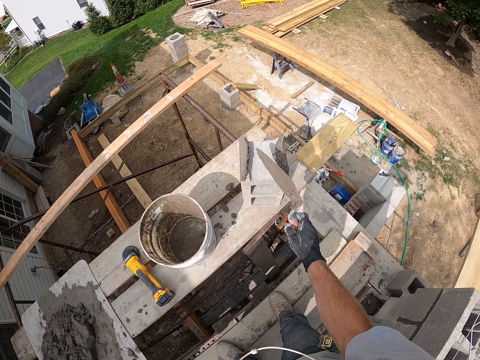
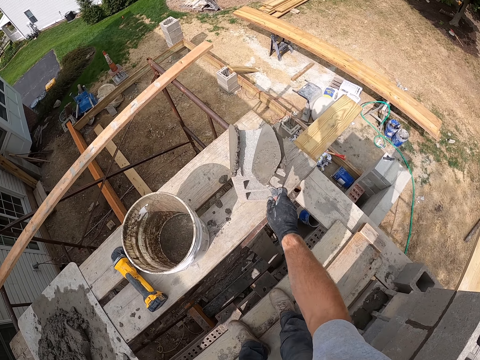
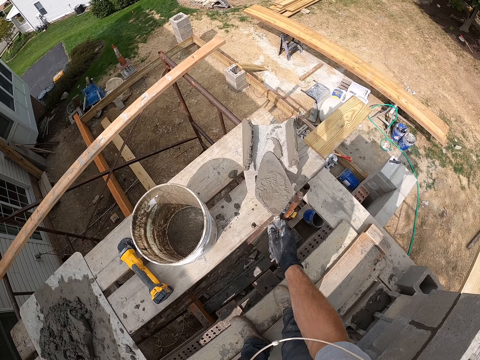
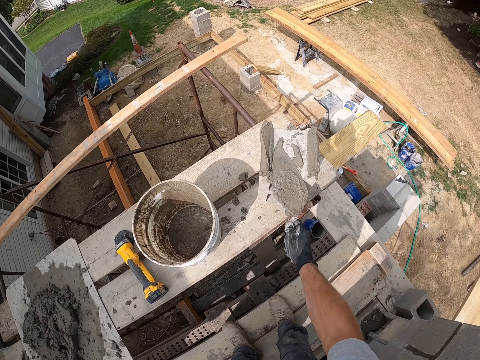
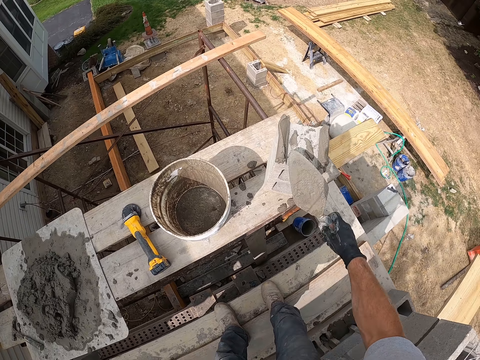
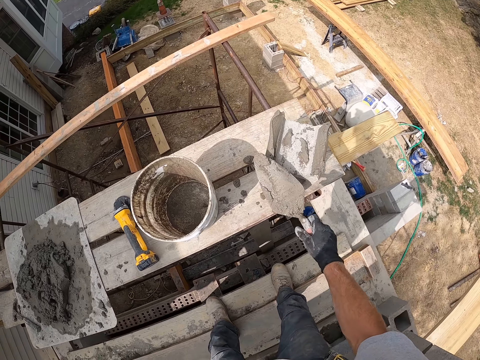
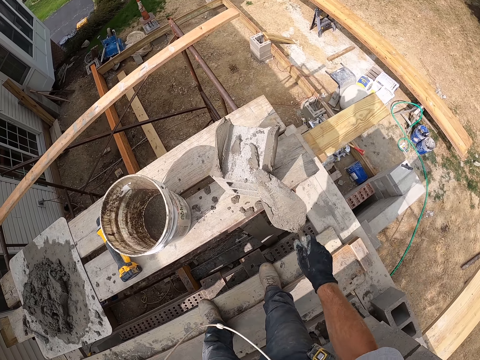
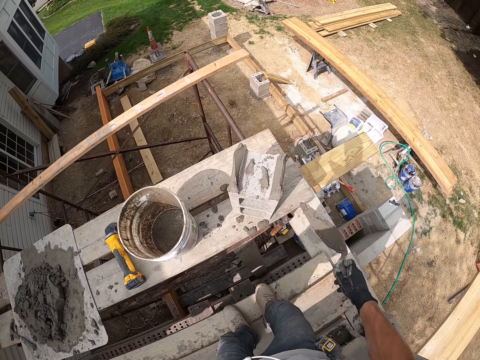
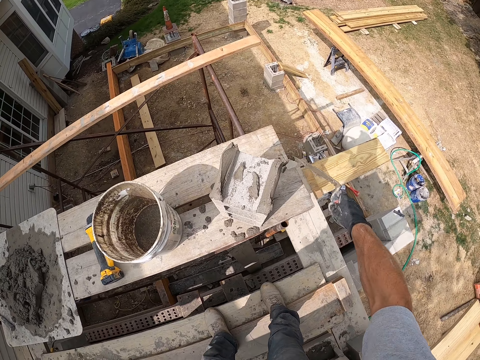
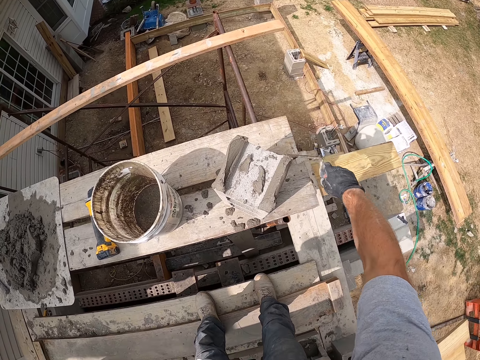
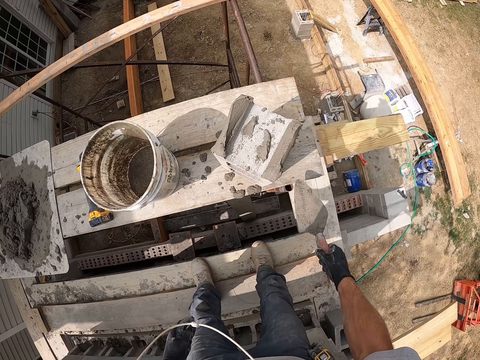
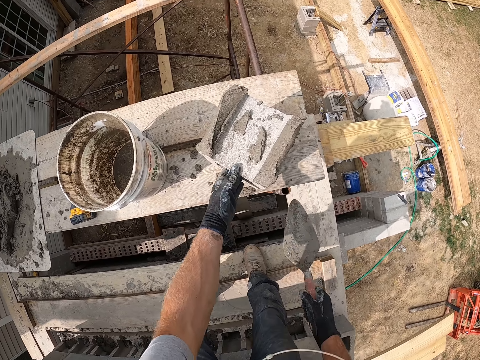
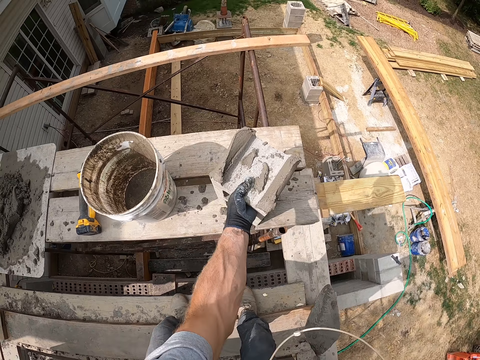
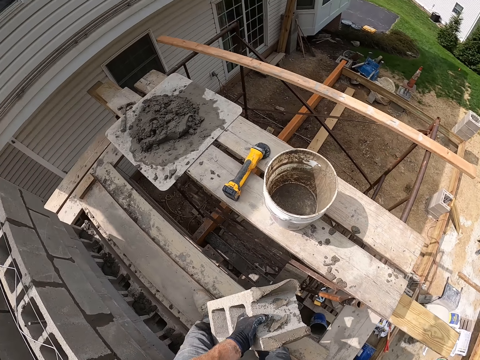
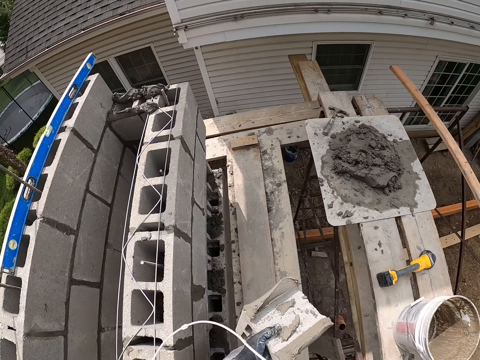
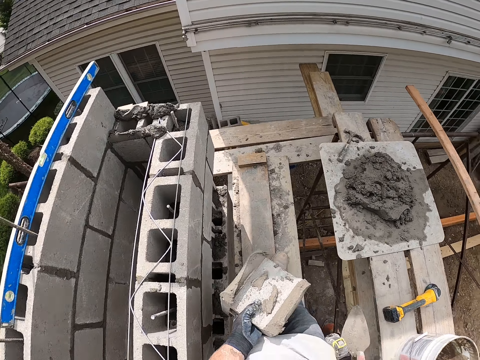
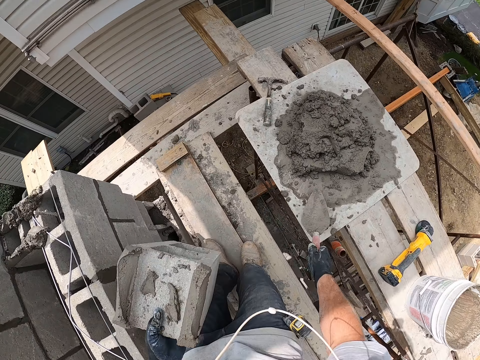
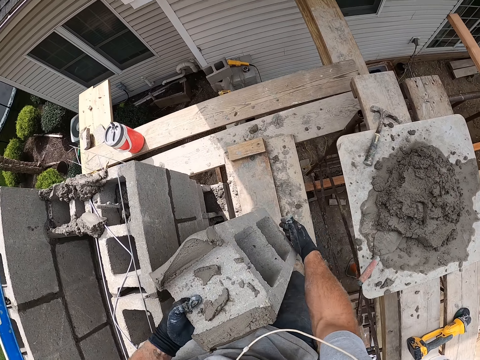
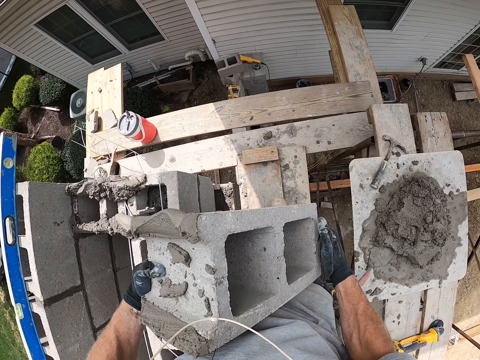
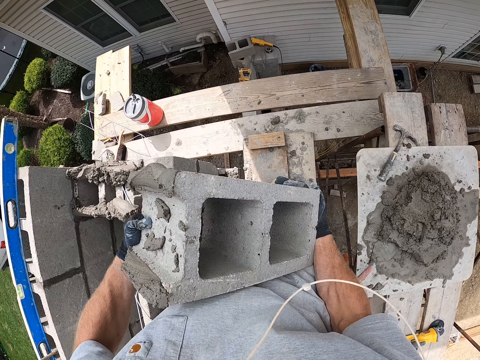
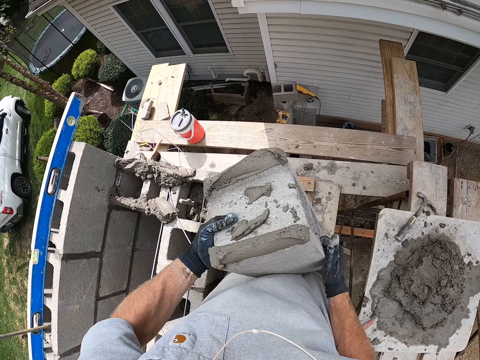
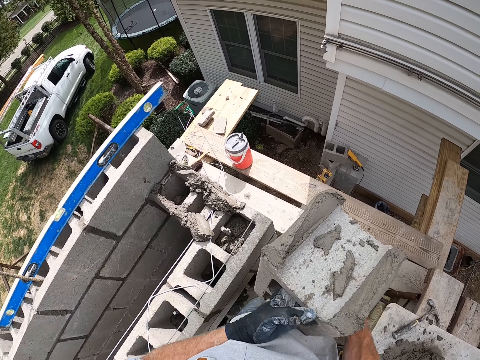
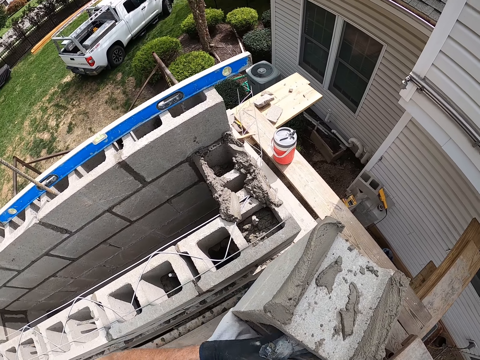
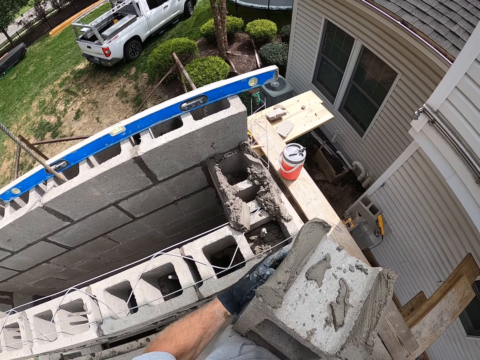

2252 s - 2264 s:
The camera wearer wipes the trowel with the brick. He carries the concrete block in his left hand. He walks around the construction site. He drops the trowel in the cement or concrete.

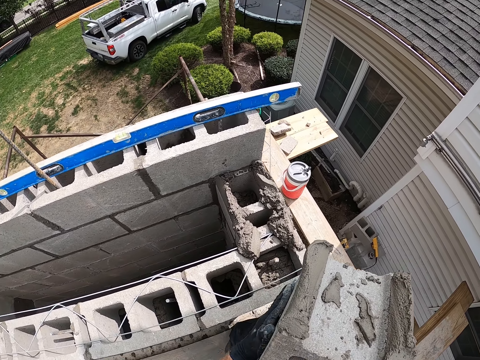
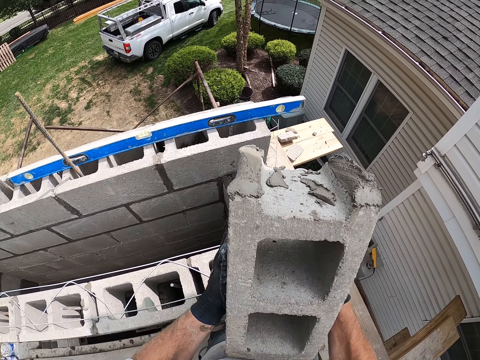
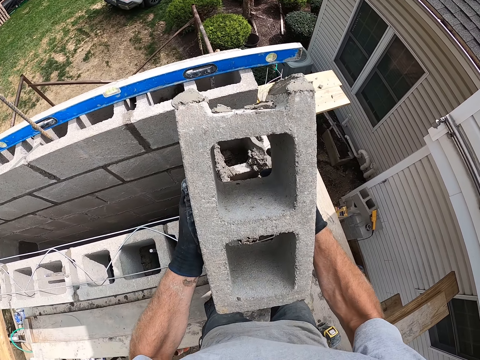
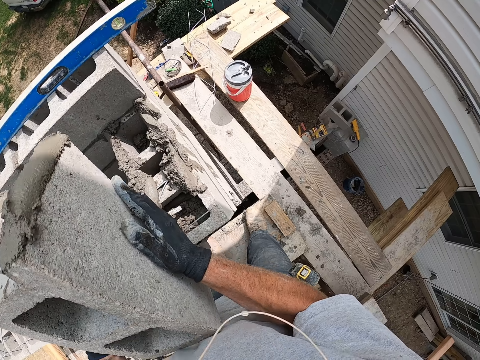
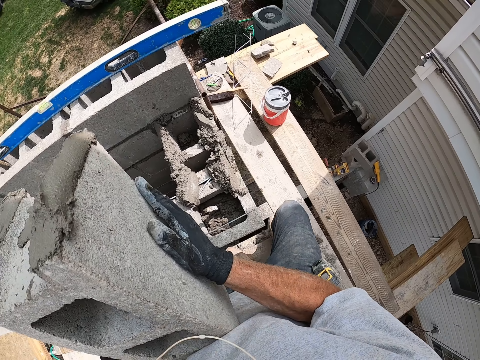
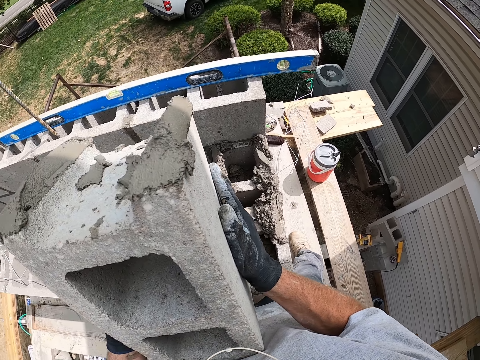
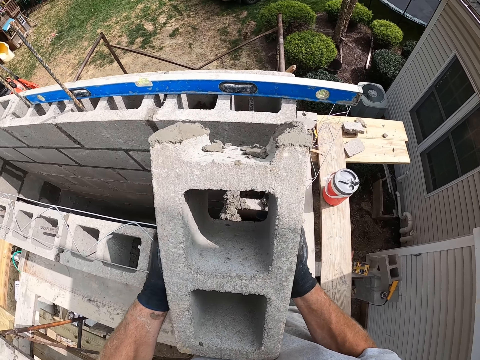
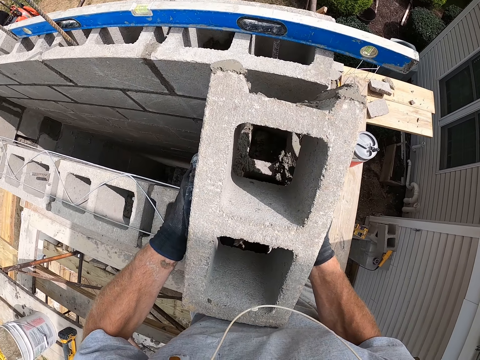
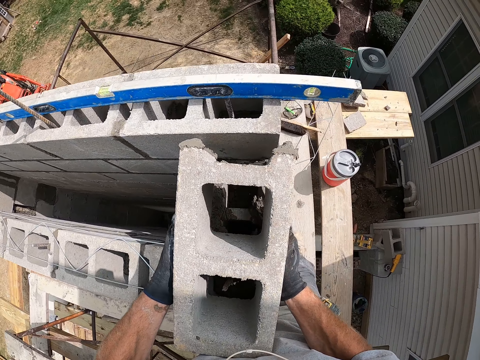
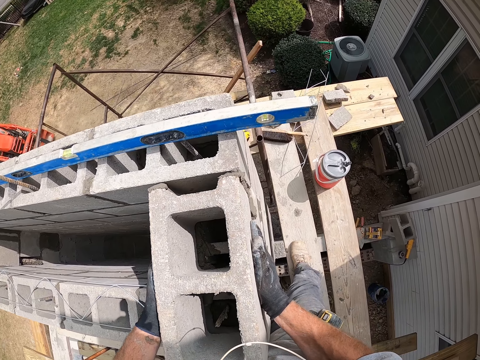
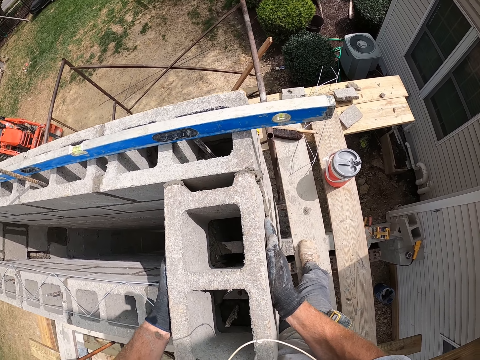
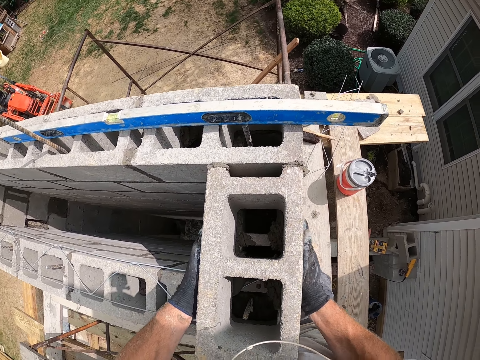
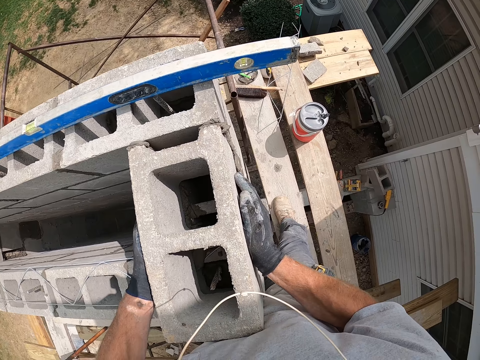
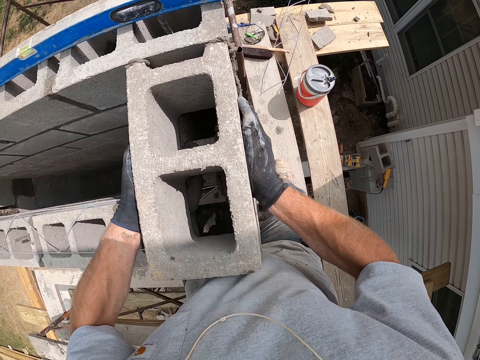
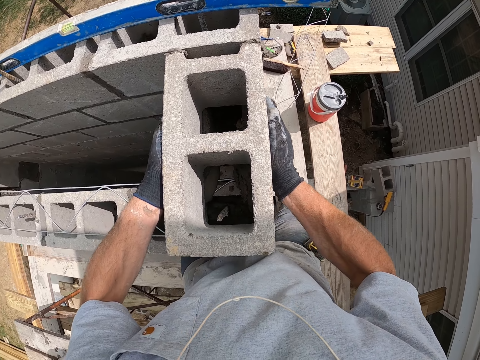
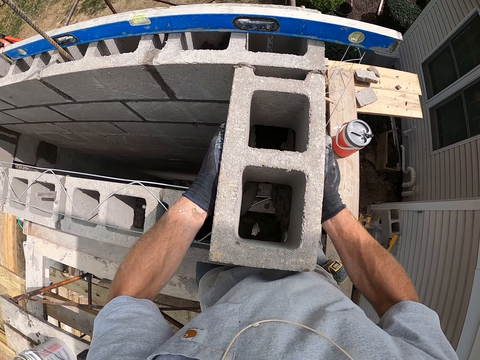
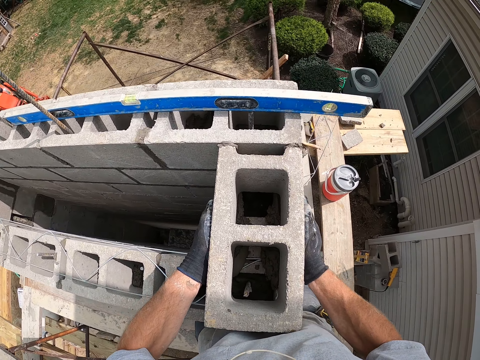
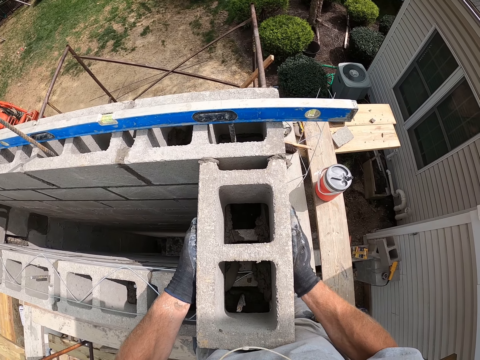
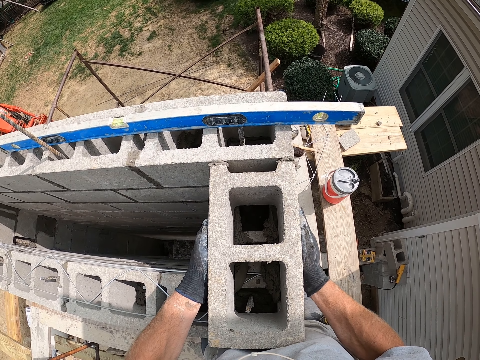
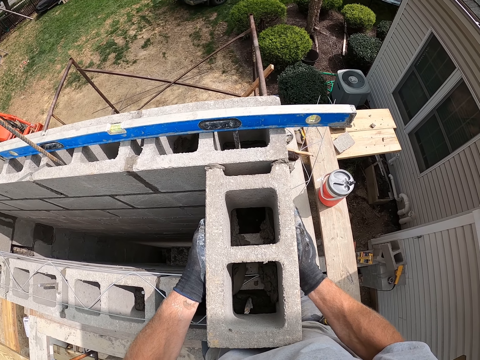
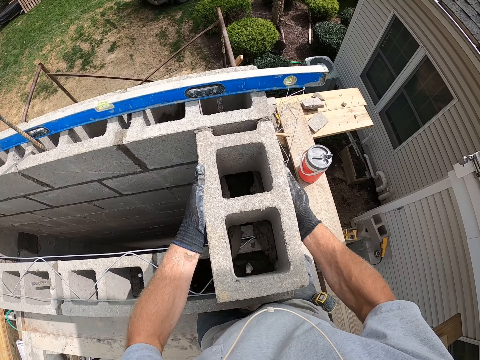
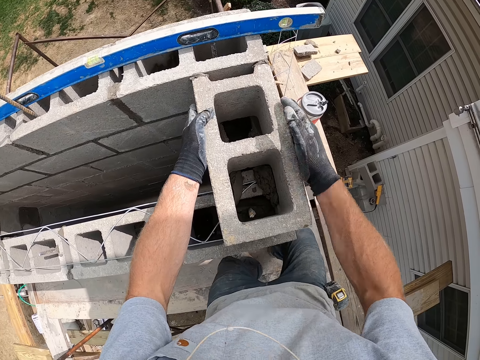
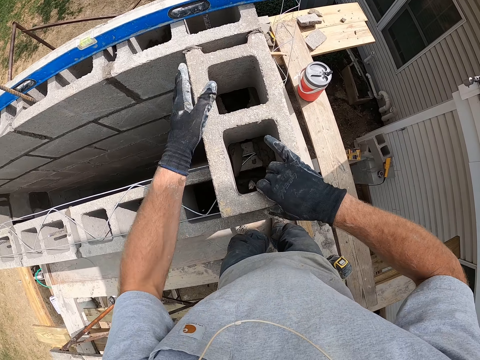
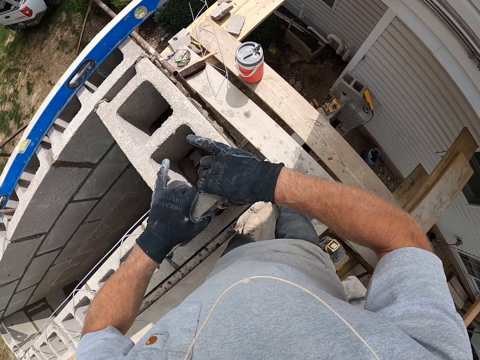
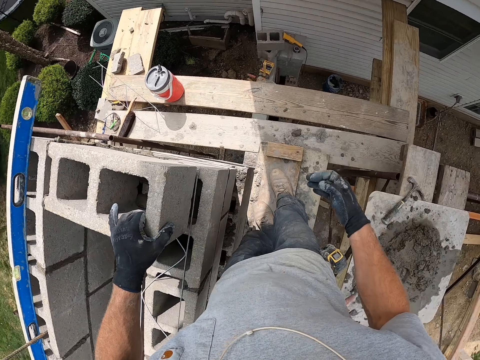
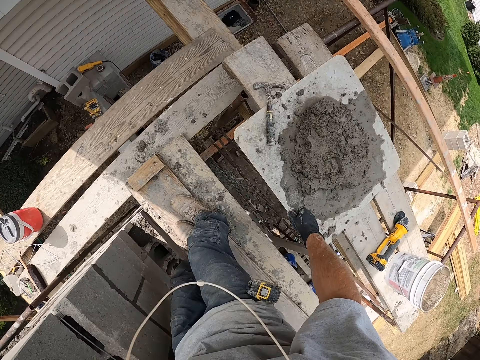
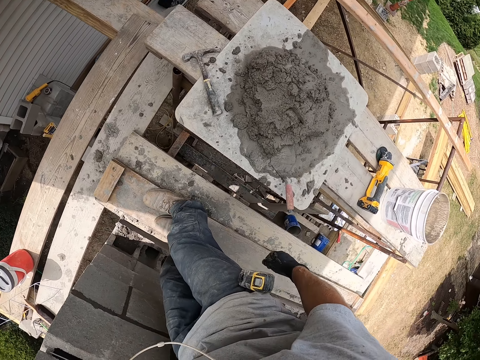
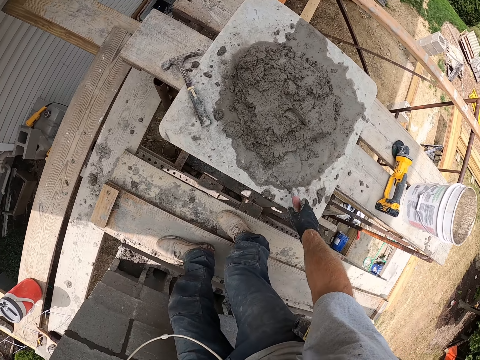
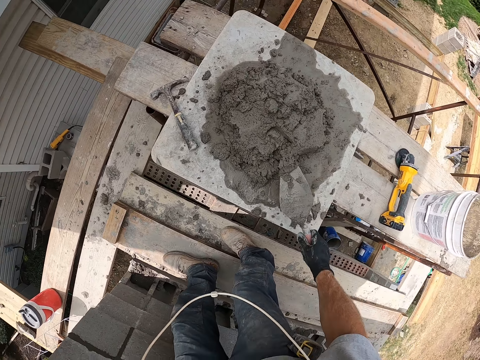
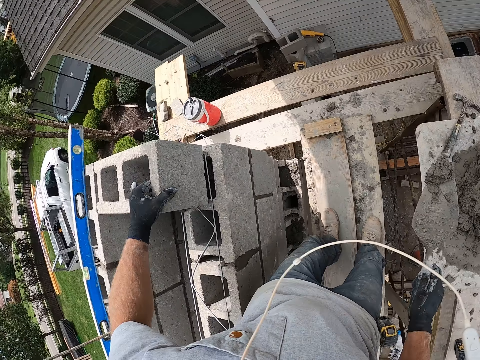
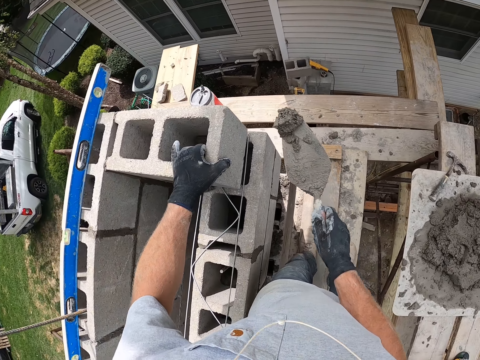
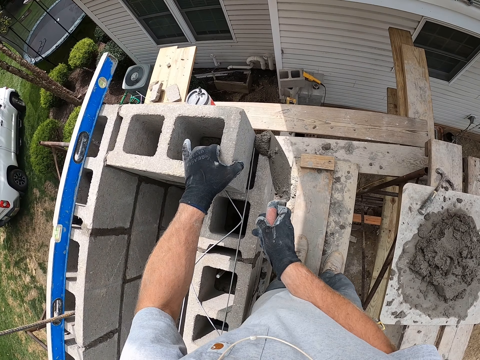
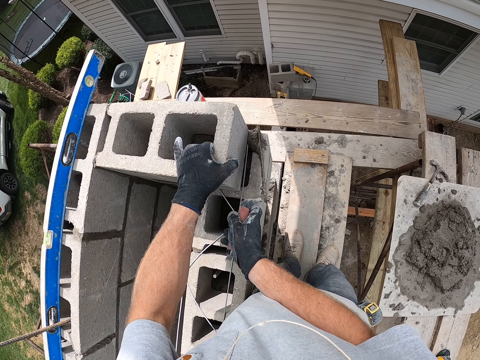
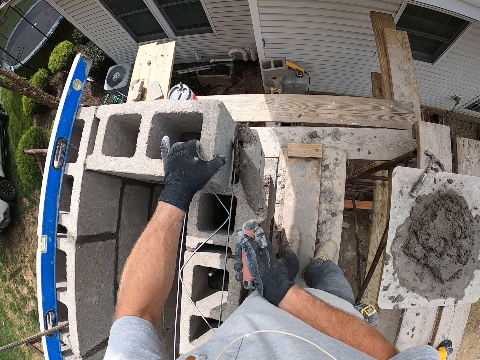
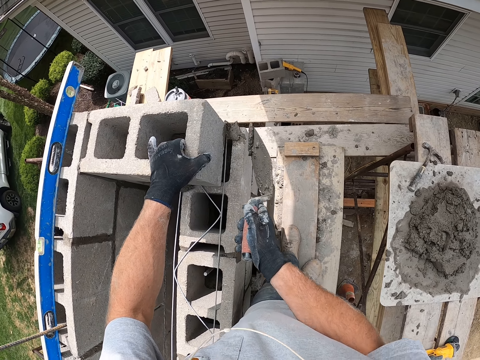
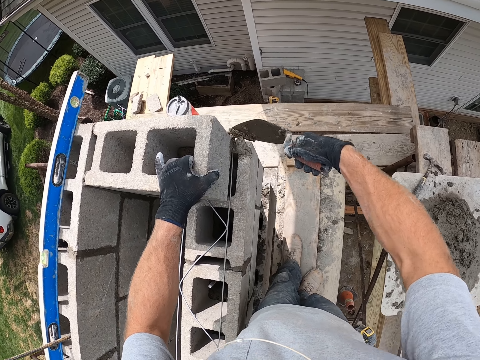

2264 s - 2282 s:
The camera wearer lays the concrete block with his hands. He puts the brick on the other. He aligns the brick. He packs cement with the trowel. He pours the cement on the concrete block with the trowel.
